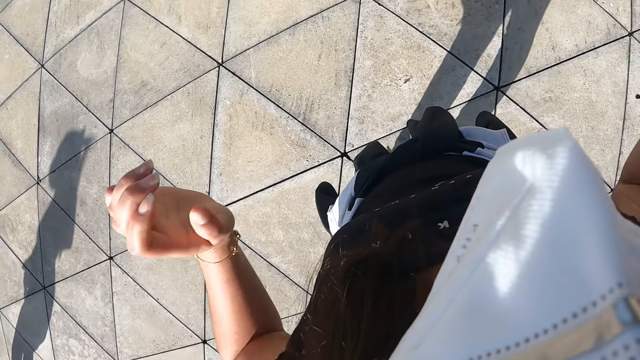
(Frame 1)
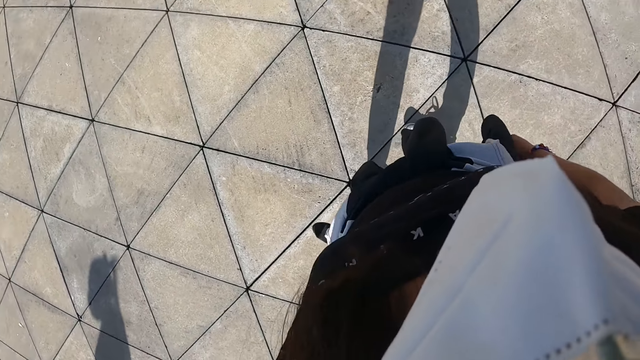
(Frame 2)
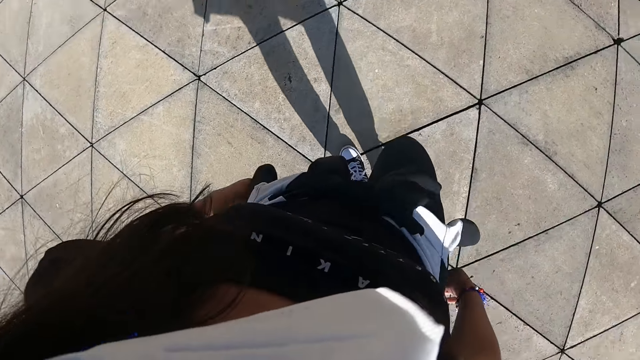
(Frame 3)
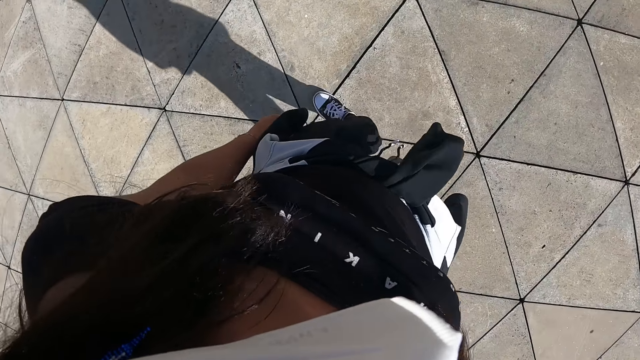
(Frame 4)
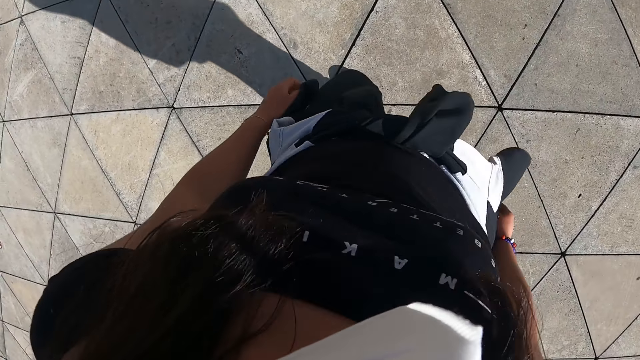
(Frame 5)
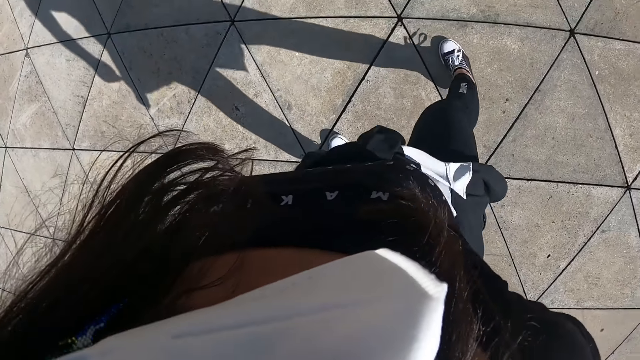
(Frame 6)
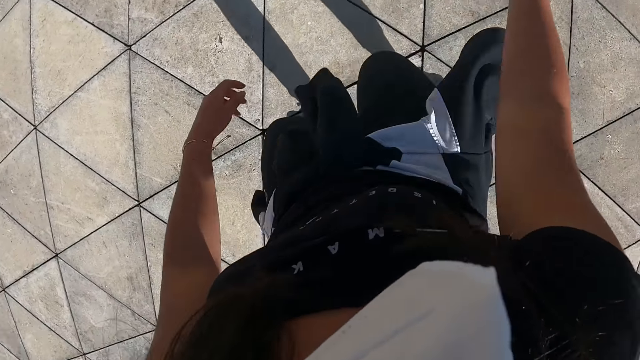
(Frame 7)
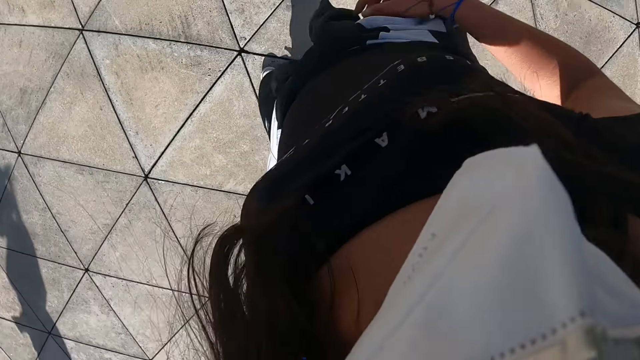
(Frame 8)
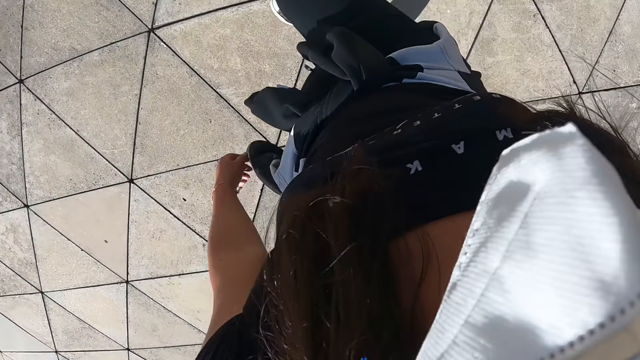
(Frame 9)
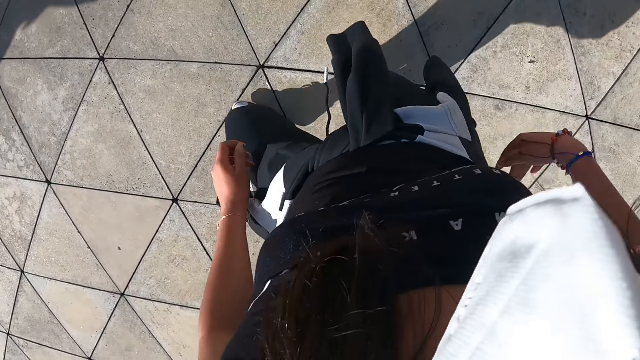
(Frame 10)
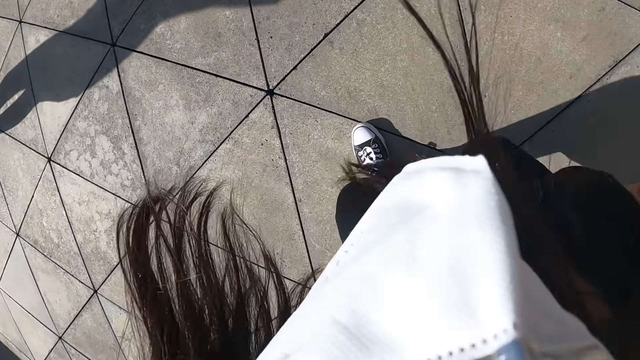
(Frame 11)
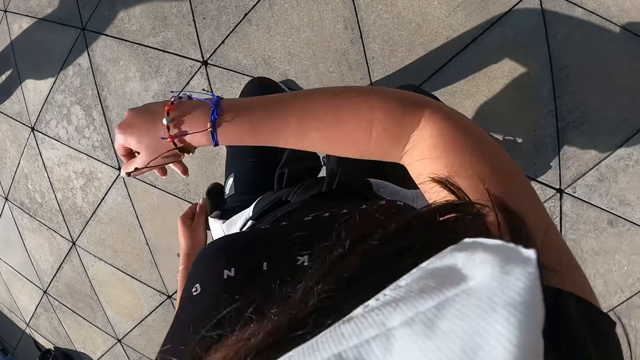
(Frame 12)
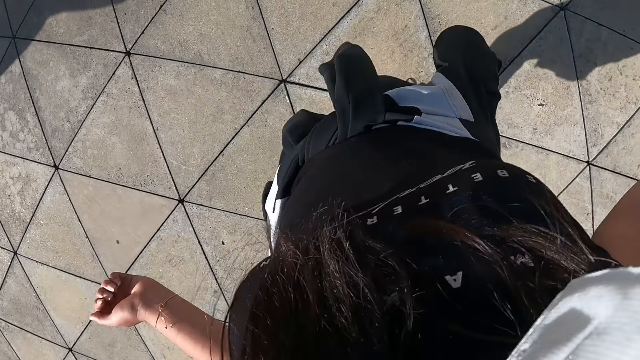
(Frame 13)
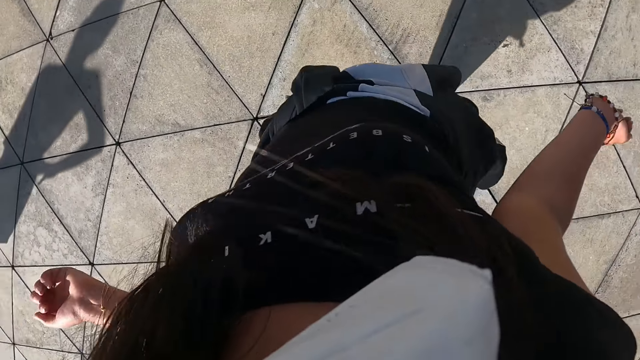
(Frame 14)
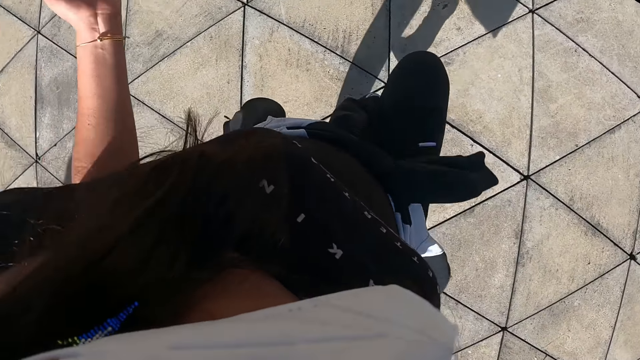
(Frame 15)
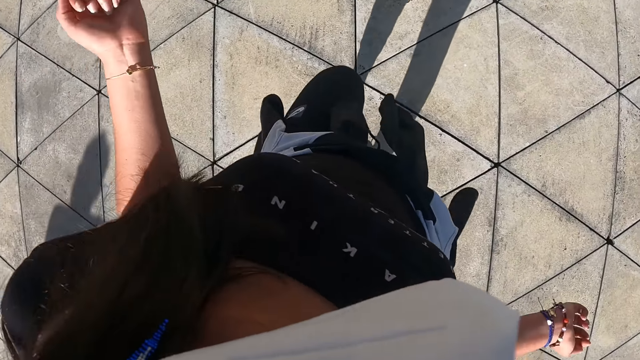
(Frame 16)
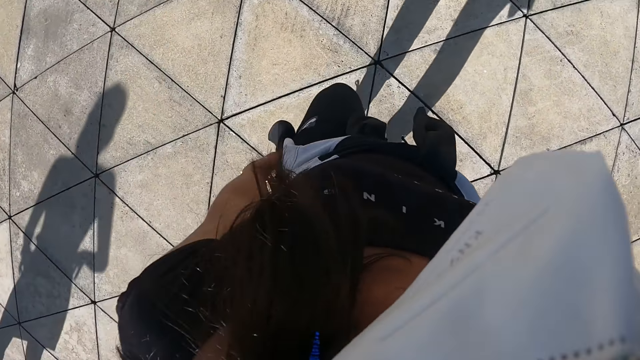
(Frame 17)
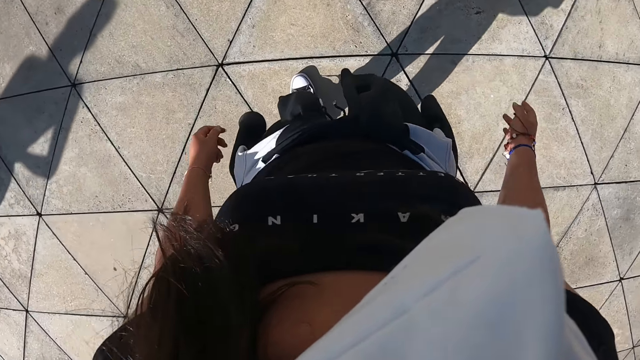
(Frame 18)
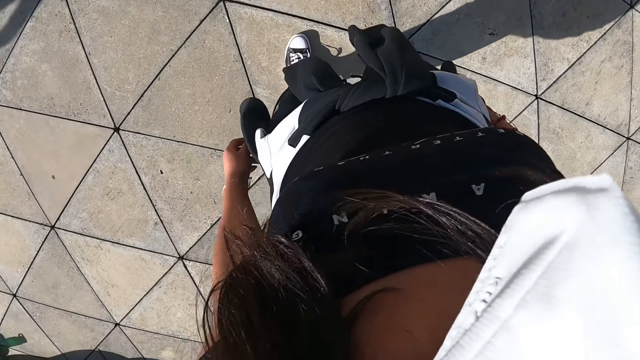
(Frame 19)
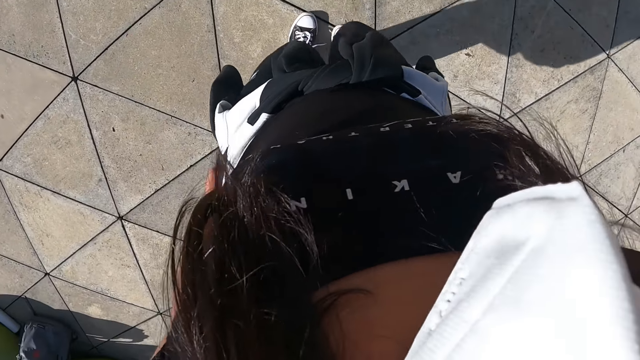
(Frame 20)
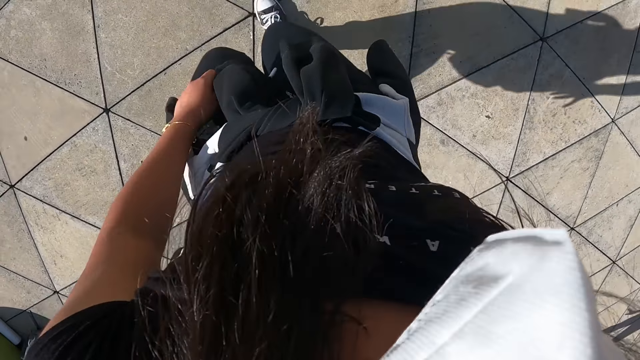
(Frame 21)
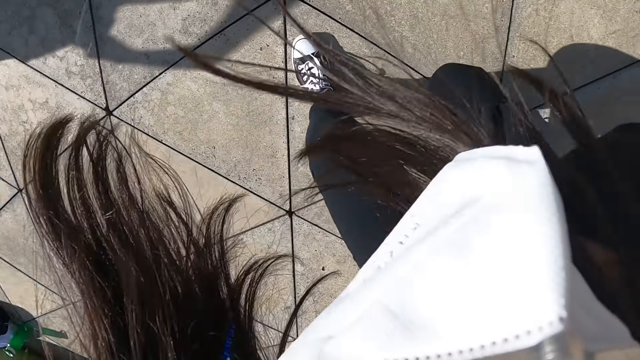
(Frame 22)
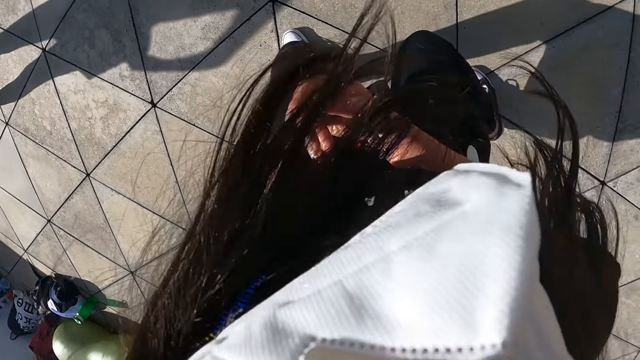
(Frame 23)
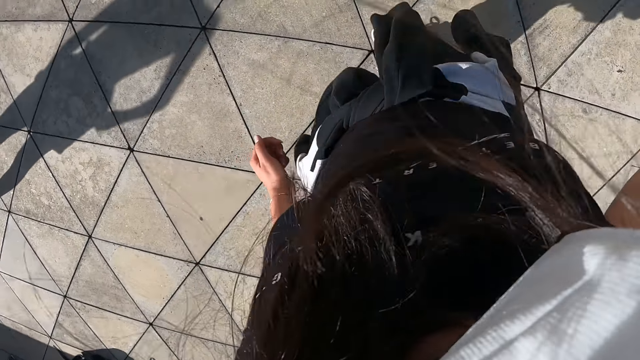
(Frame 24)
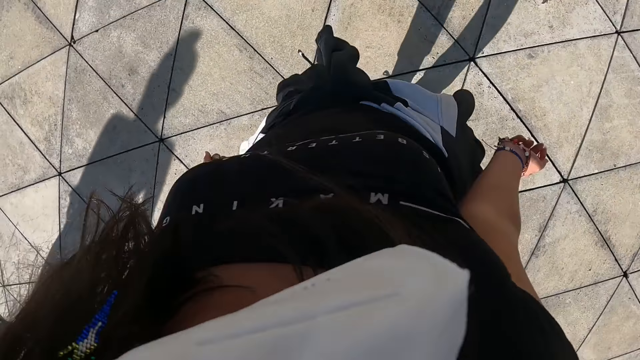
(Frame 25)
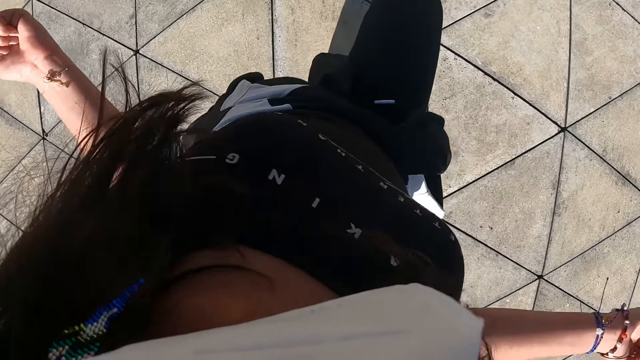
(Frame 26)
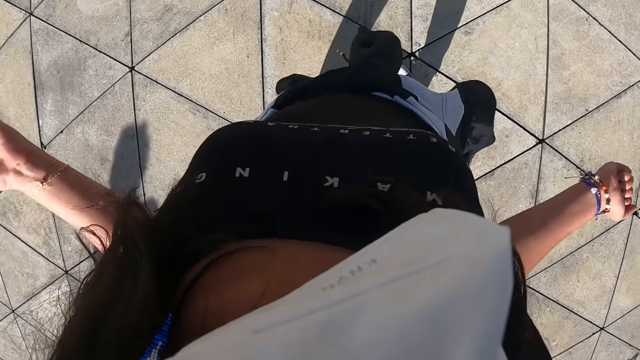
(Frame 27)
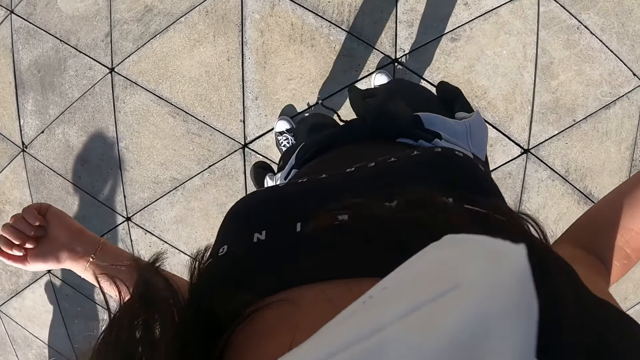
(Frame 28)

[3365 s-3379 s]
The camera wearer dances. They make dance moves.

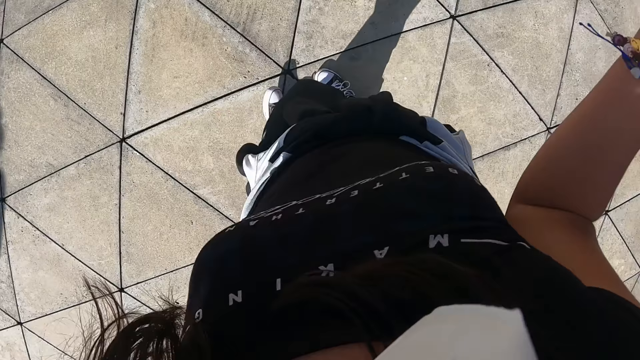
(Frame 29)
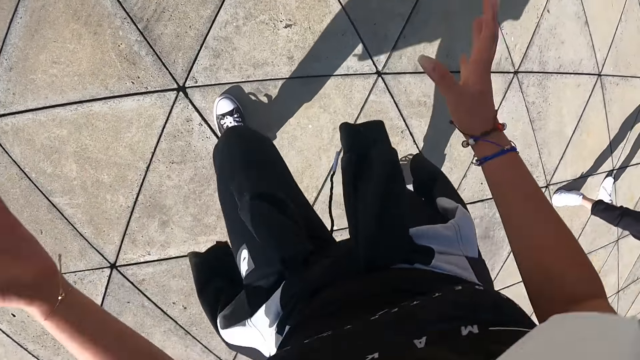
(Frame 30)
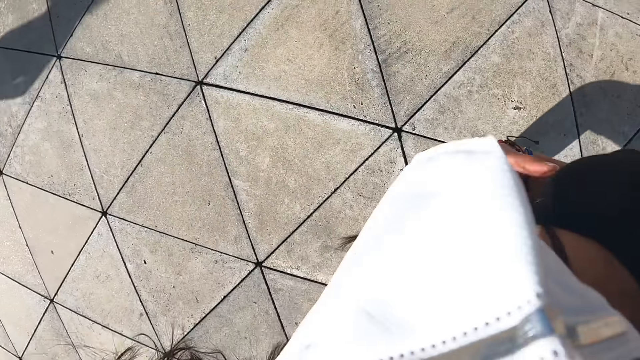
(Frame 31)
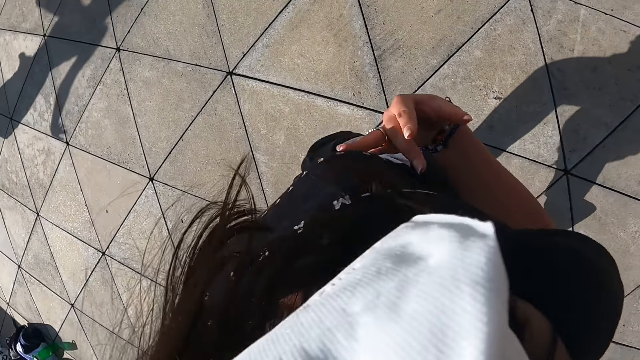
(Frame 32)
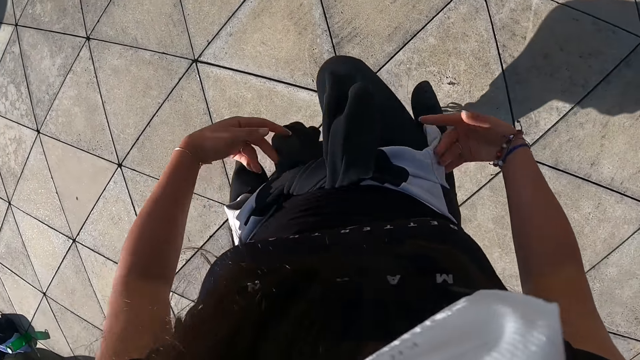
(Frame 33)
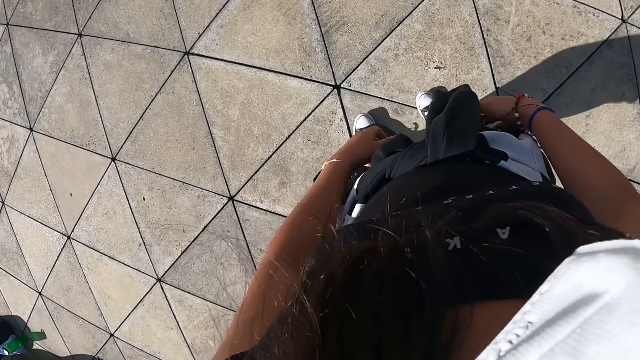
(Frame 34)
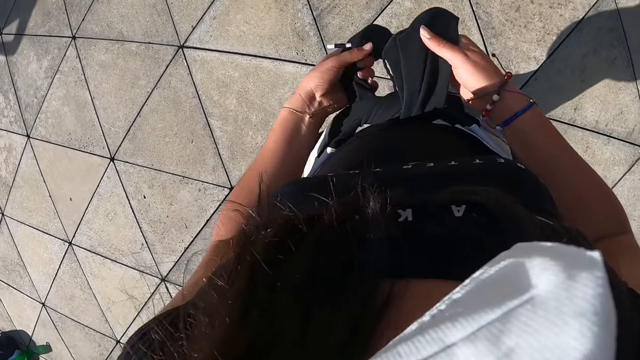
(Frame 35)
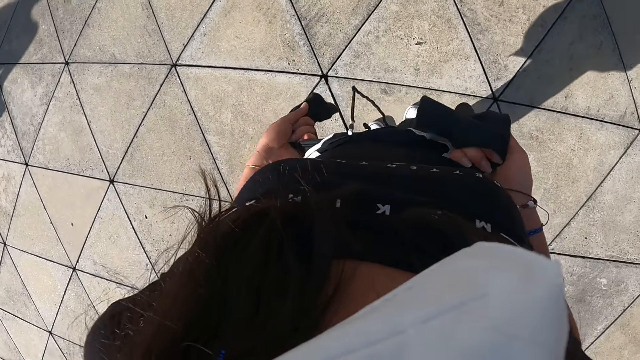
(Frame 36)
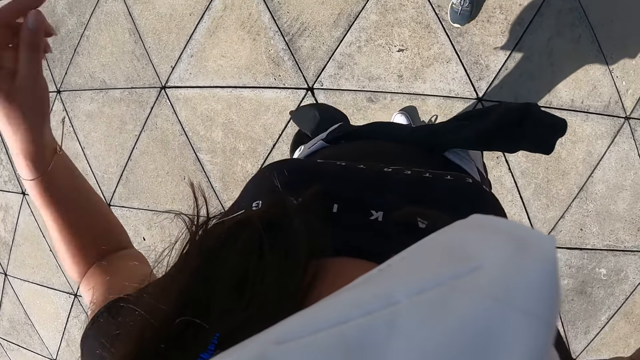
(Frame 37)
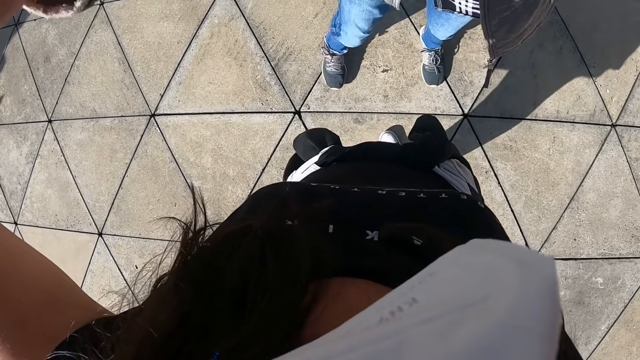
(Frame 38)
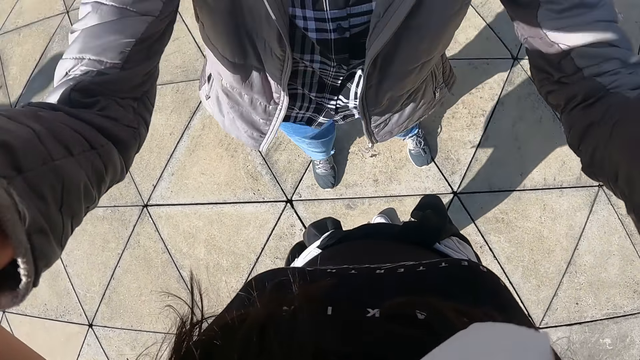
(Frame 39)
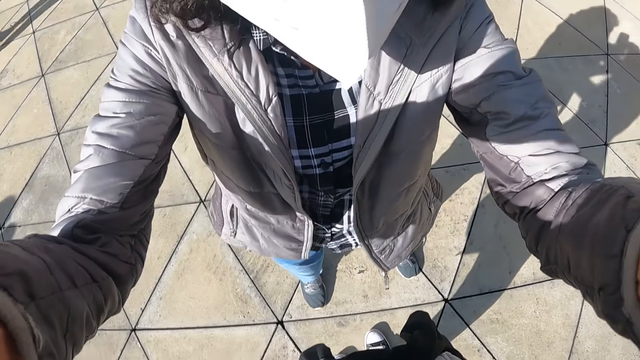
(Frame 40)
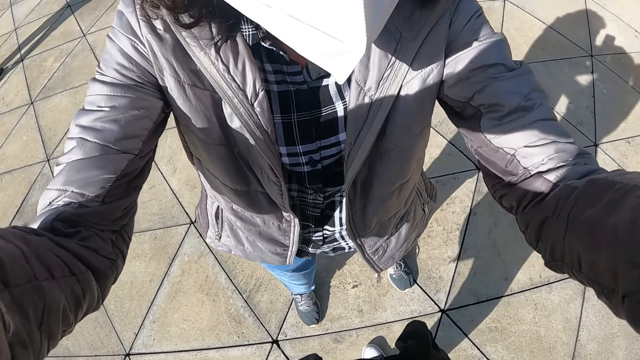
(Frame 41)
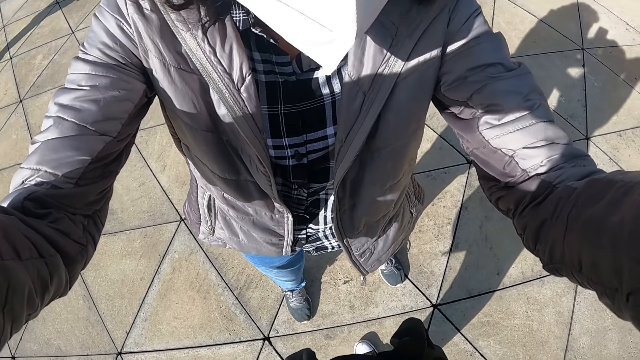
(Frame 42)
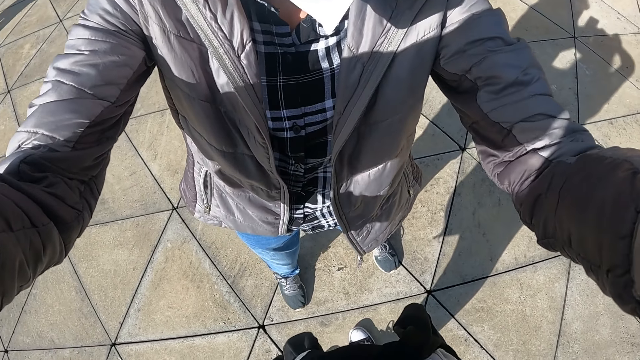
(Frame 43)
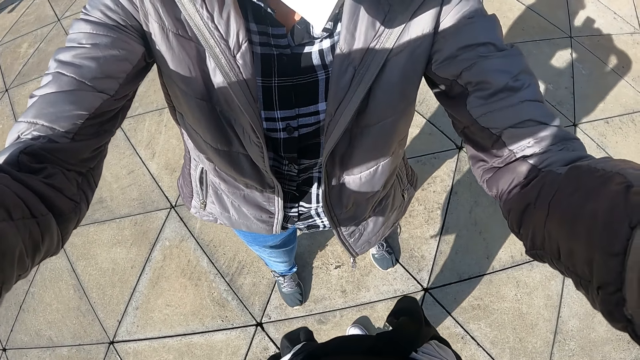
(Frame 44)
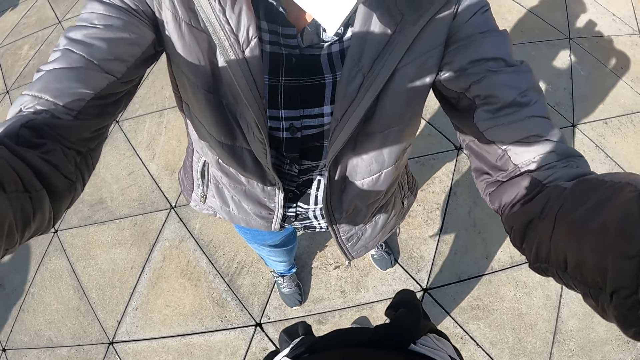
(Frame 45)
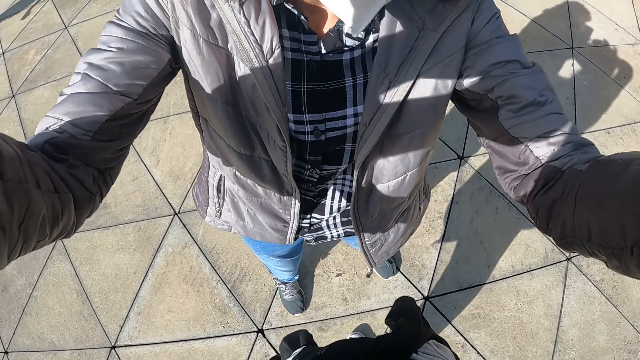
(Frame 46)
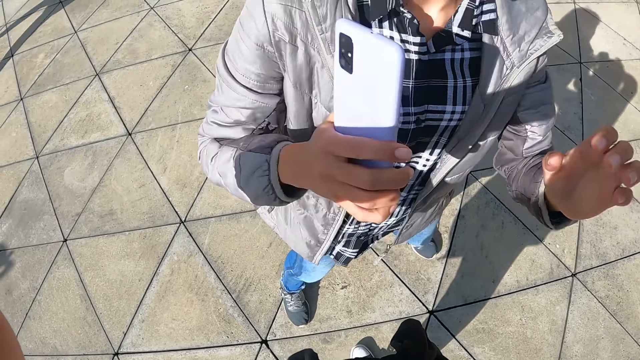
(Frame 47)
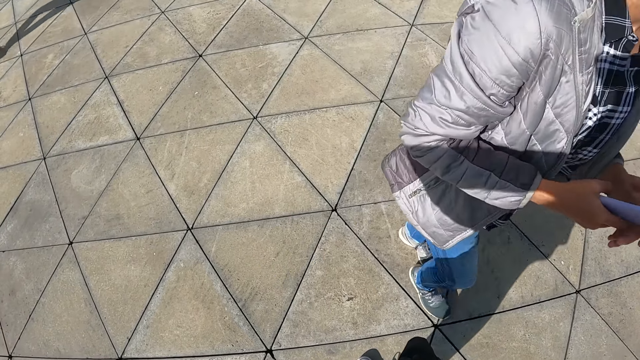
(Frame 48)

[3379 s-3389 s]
The camera wearer tightens the sweater around her waist with both hands. She raises her hands to her head. A person raises her hand to the head of the camera wearer. The person adjusts the camera wearer's camera.
